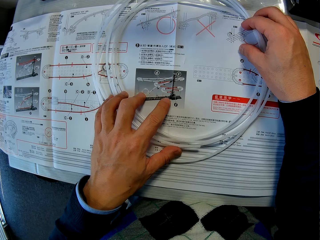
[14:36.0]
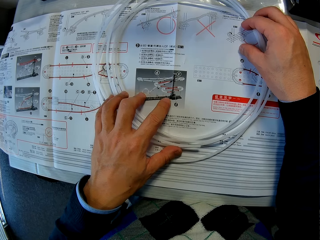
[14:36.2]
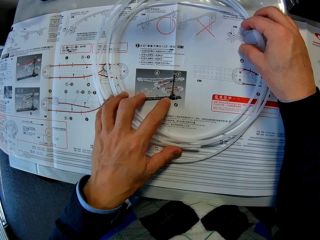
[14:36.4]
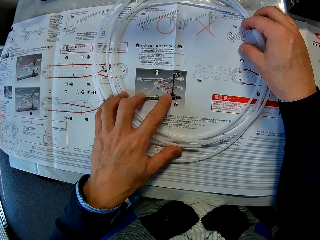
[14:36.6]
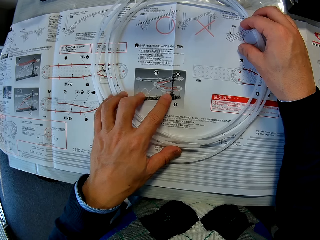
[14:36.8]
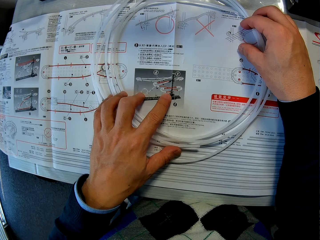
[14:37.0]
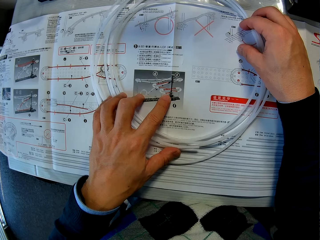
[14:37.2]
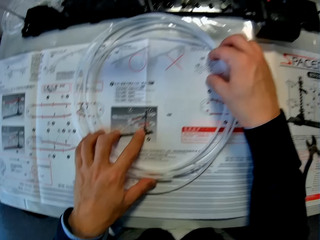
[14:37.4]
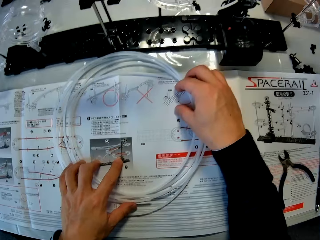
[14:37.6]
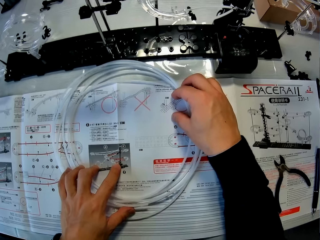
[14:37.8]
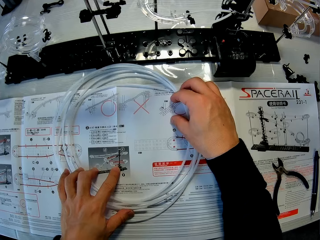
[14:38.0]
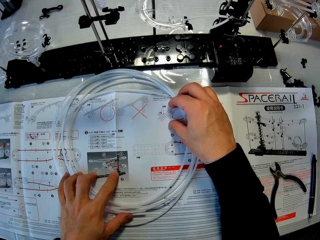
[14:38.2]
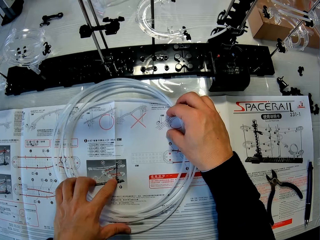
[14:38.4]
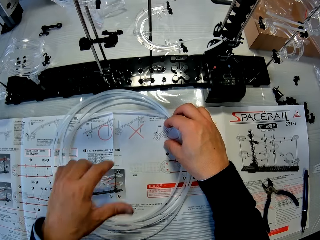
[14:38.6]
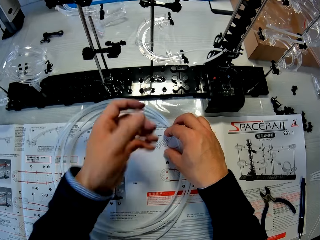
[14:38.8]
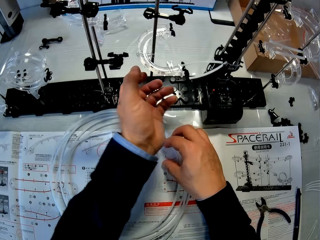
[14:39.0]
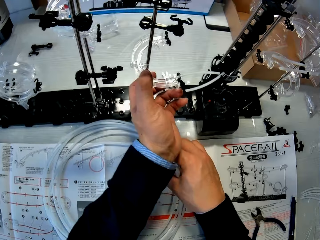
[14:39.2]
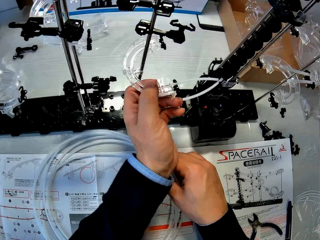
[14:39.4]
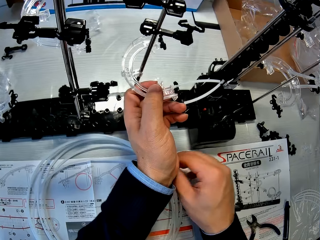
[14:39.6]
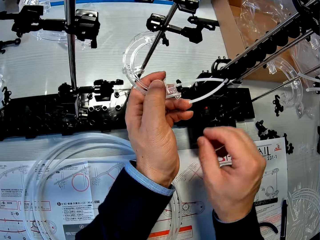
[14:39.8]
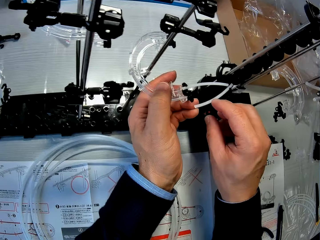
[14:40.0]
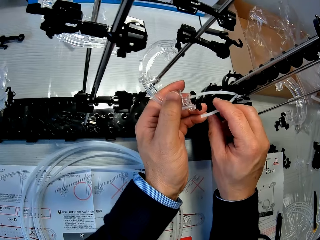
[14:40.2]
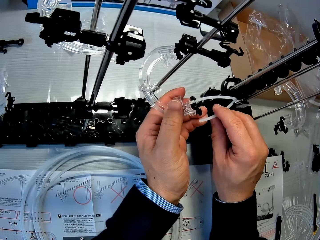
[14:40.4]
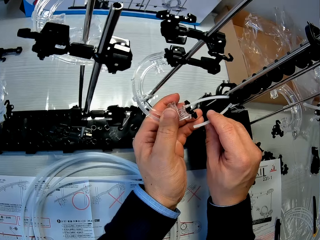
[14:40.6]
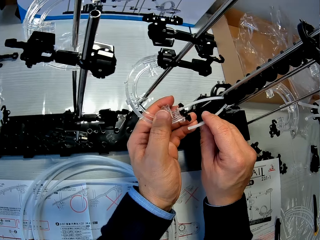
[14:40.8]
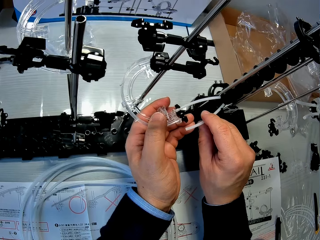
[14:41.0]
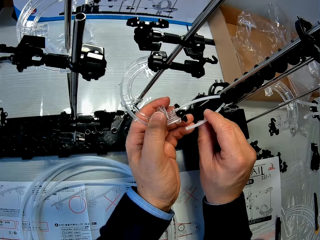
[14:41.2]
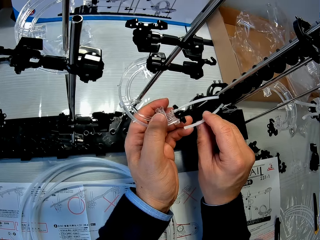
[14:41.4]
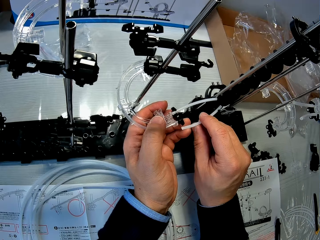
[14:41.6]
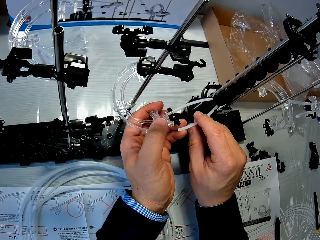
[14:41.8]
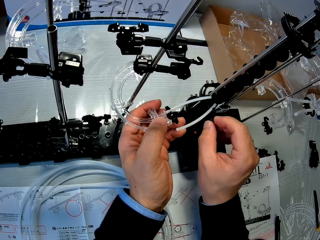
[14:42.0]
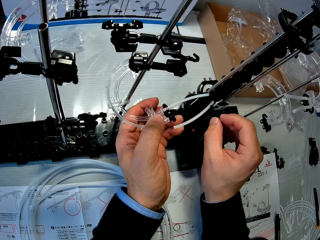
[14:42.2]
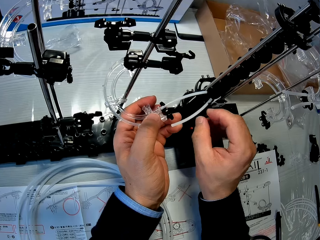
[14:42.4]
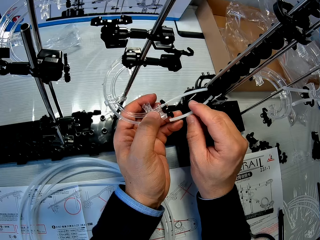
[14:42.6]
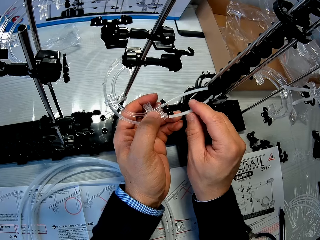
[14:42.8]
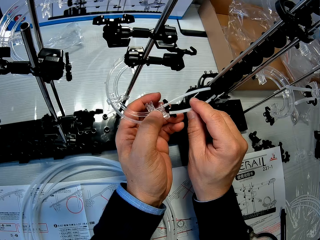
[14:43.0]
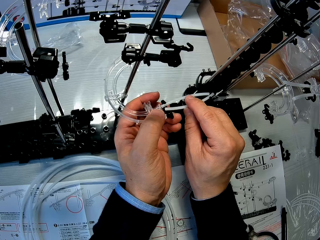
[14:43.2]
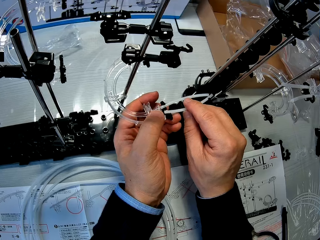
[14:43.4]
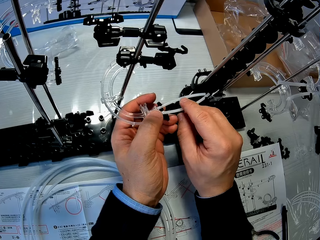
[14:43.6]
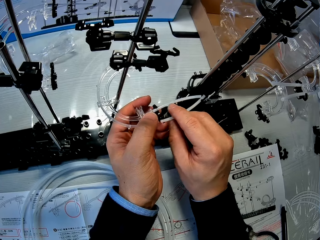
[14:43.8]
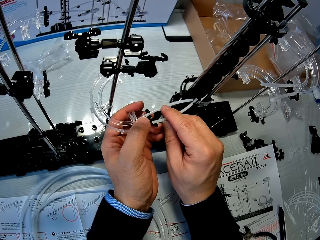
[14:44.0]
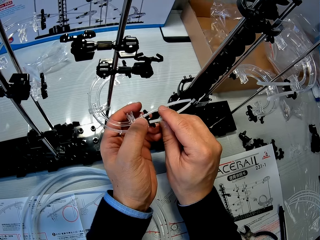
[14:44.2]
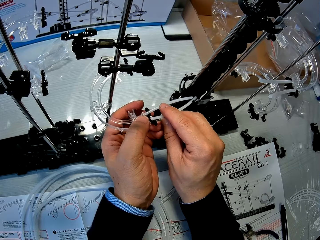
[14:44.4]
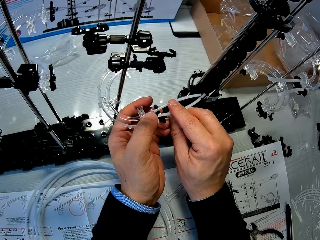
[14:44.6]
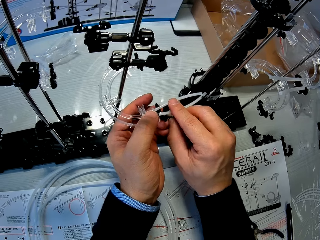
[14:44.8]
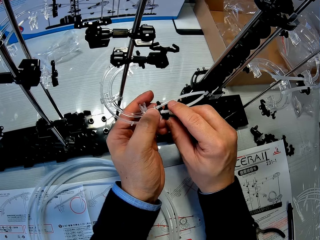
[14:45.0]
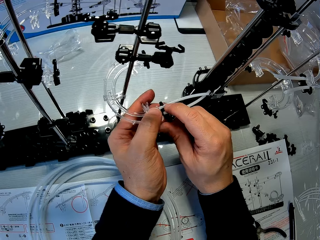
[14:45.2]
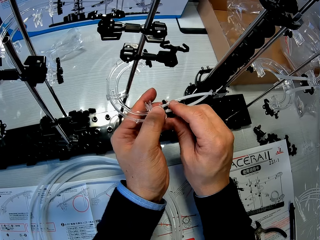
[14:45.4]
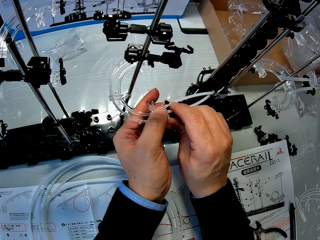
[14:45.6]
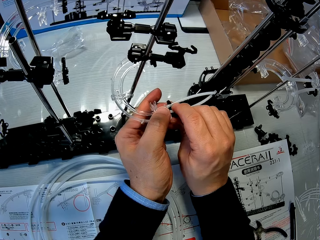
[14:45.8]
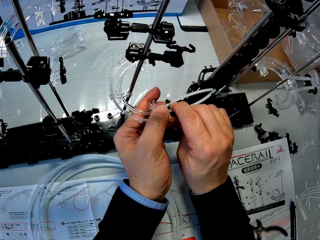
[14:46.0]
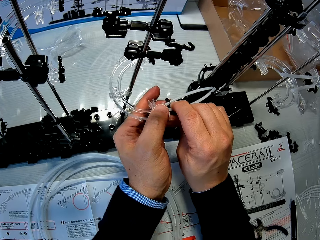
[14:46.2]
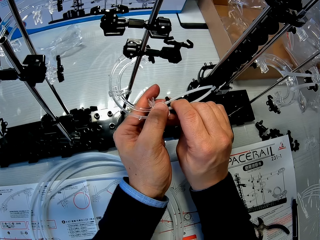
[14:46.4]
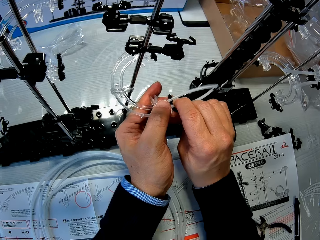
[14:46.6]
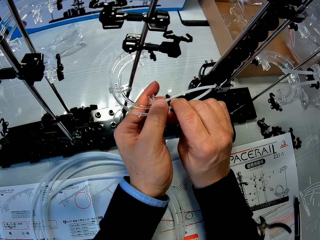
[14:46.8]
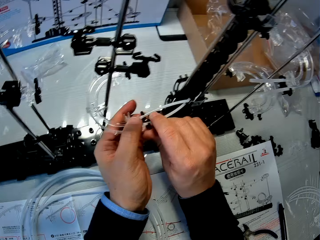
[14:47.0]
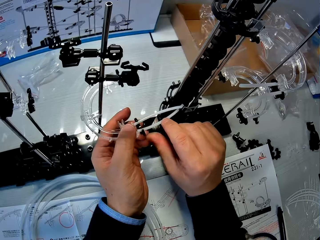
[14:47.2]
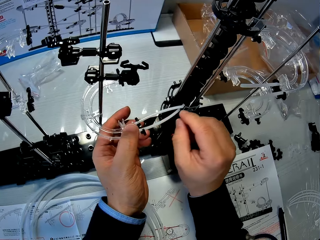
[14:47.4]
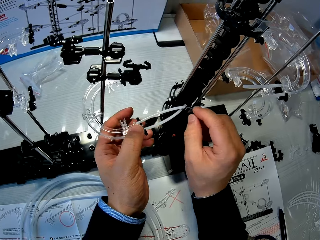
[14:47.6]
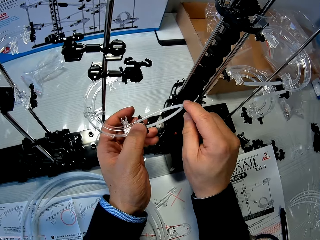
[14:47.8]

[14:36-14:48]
The camera wearer works on the space rail with both hands.

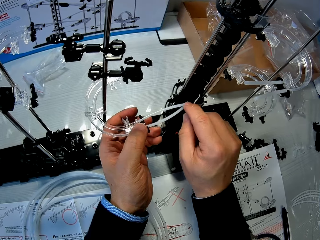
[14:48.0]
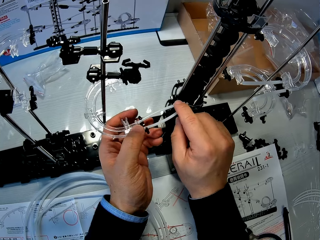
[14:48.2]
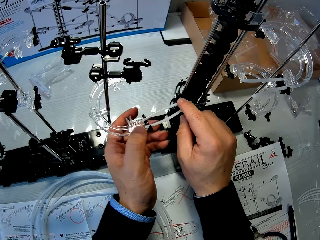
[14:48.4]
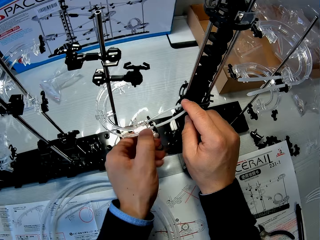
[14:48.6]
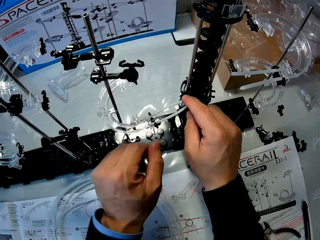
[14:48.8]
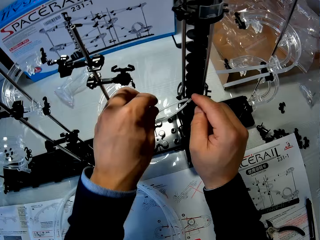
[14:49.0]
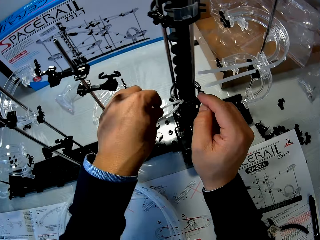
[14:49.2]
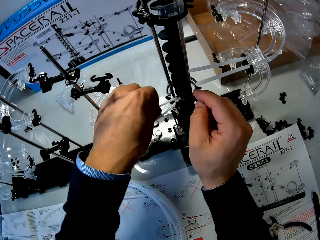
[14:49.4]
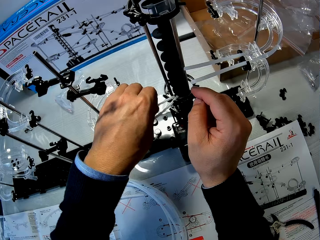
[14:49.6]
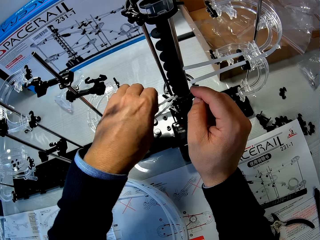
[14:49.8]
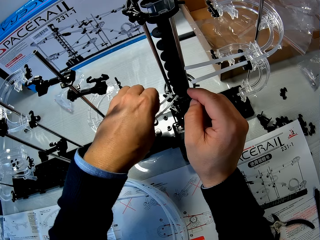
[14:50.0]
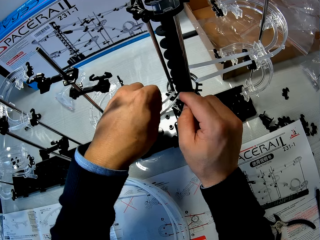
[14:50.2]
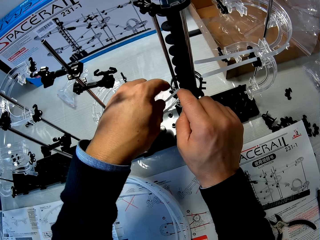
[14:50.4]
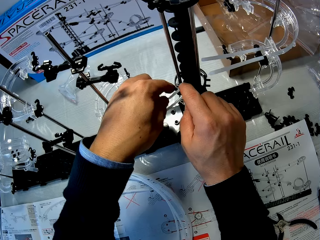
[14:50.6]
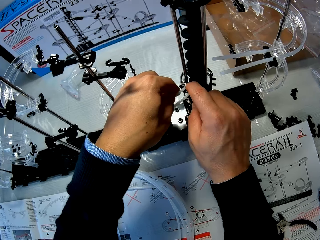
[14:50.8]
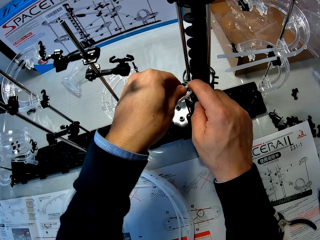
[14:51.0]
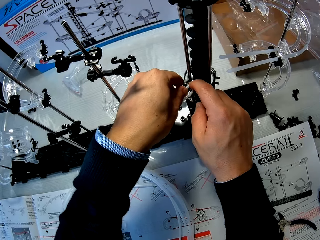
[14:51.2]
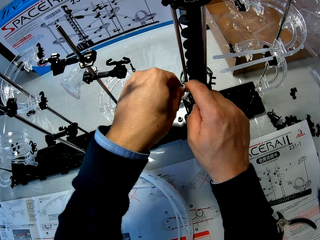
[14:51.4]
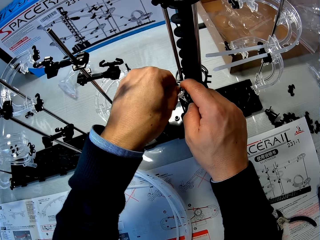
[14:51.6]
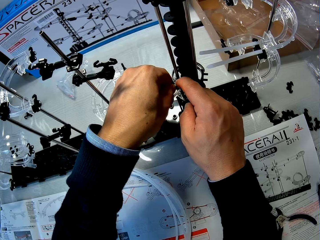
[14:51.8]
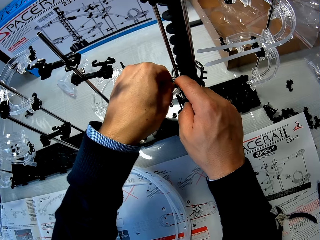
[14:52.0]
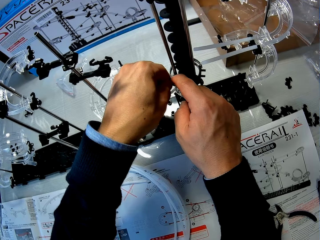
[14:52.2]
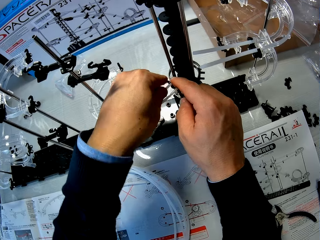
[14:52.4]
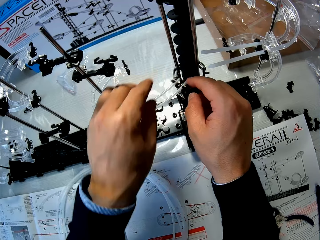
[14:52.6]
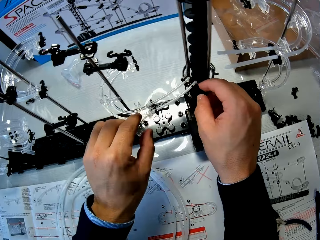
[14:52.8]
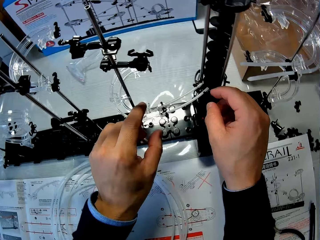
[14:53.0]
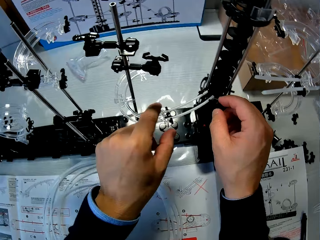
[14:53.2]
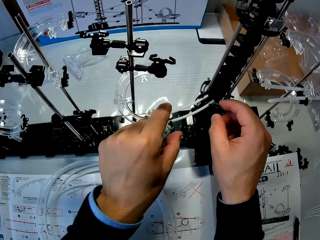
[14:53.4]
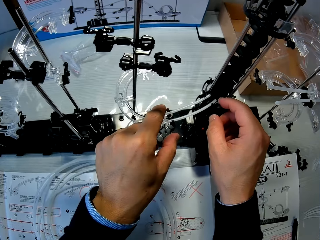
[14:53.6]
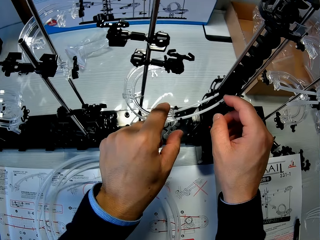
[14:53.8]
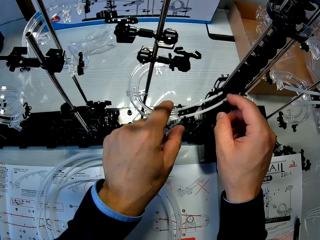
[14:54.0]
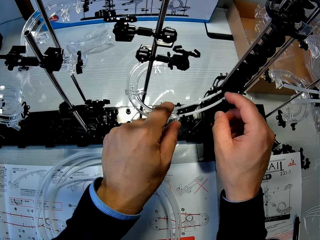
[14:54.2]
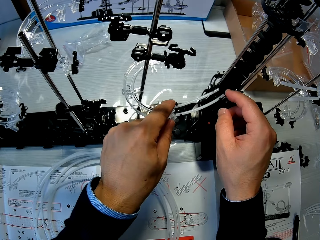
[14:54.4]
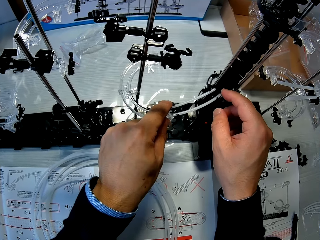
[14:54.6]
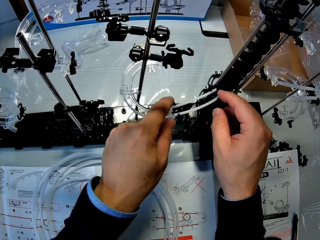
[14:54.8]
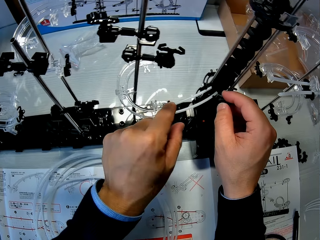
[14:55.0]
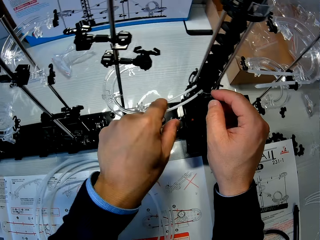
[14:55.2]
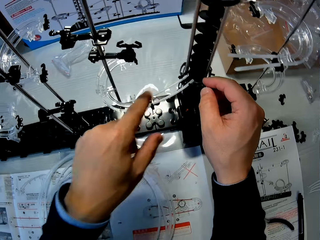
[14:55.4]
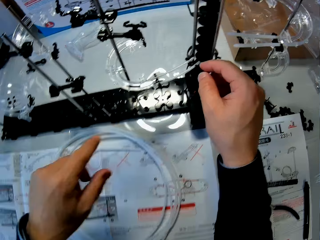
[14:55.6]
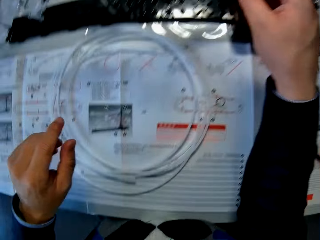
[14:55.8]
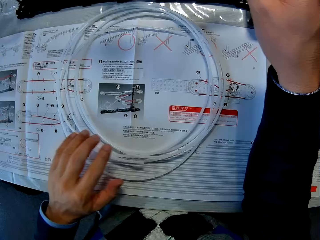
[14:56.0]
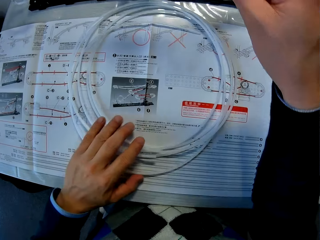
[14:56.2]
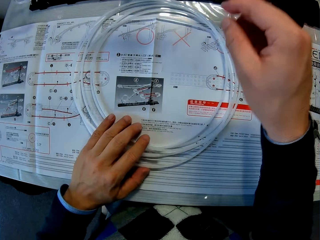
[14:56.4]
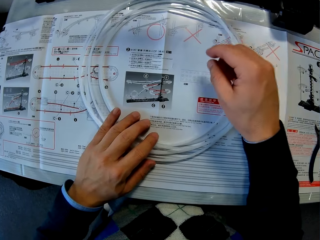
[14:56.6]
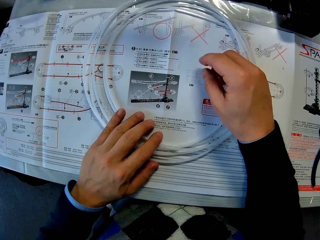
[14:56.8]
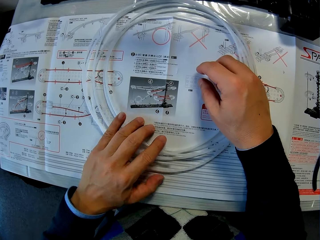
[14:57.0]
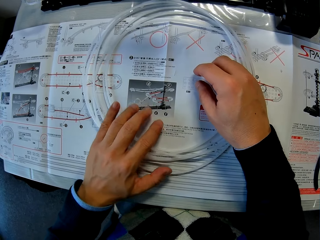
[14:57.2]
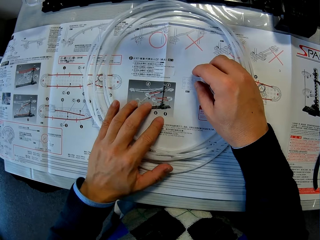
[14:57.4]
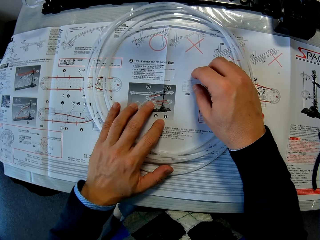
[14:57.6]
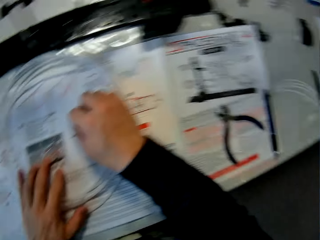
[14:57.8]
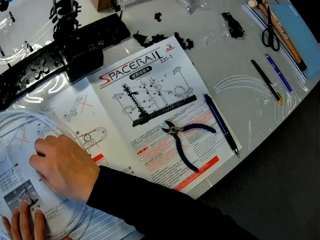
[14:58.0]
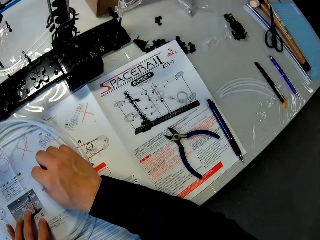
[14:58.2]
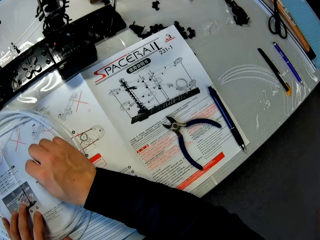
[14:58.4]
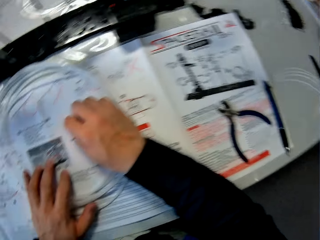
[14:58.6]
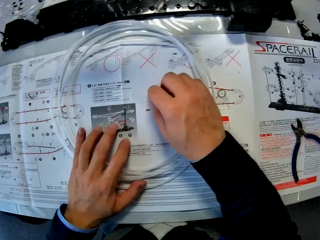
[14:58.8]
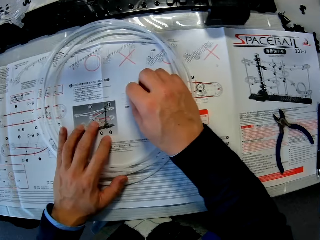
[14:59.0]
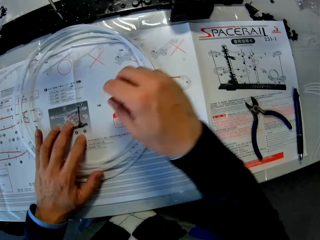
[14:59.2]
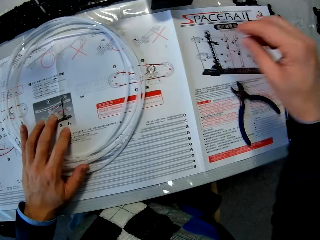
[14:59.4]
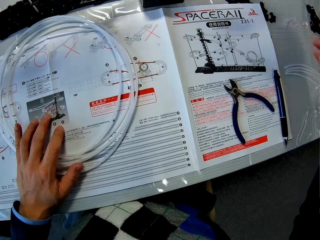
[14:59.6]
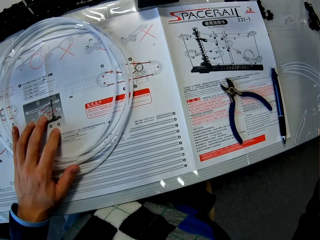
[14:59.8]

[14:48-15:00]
The camera wearer reads the space rail paper instructions. They place both hands on the rail and the space rail manual on the table.
